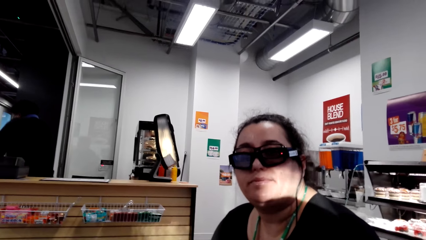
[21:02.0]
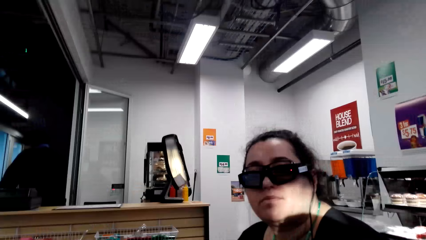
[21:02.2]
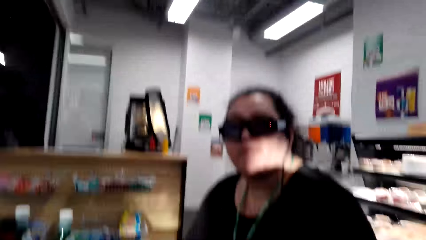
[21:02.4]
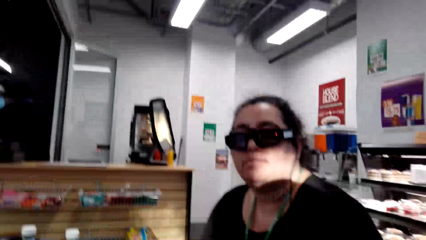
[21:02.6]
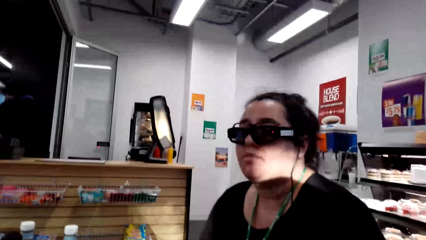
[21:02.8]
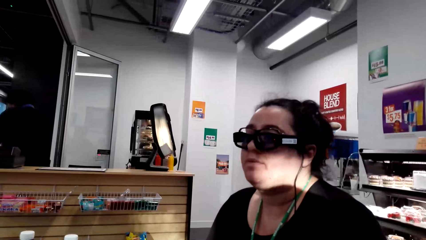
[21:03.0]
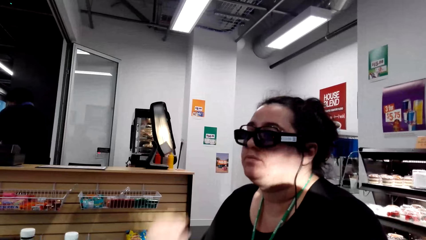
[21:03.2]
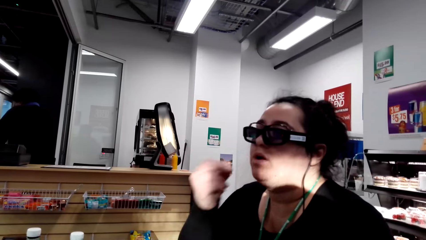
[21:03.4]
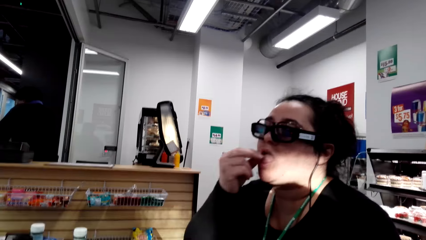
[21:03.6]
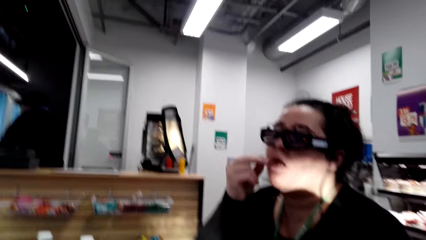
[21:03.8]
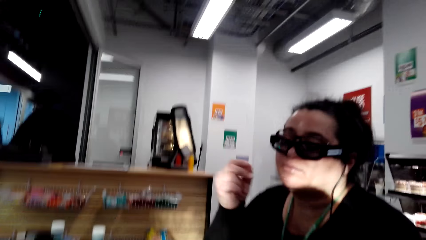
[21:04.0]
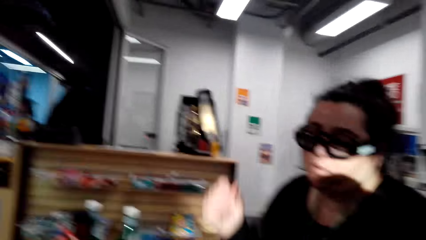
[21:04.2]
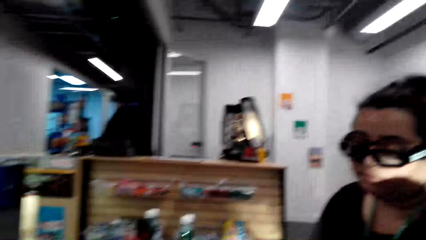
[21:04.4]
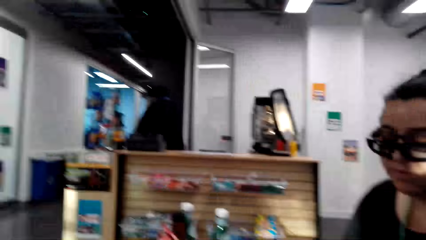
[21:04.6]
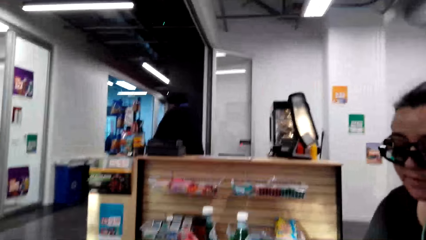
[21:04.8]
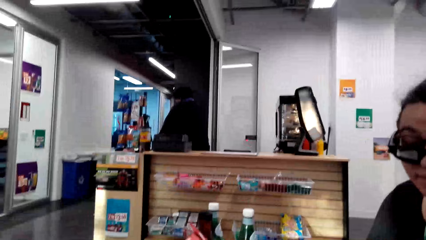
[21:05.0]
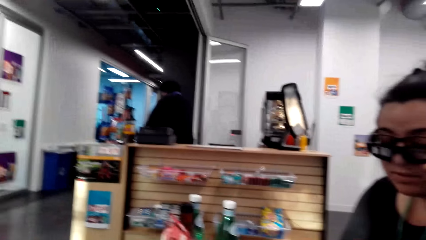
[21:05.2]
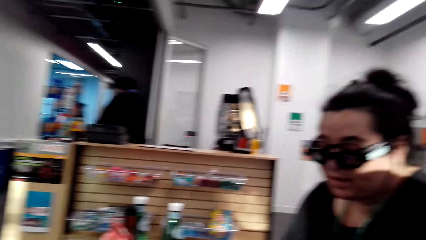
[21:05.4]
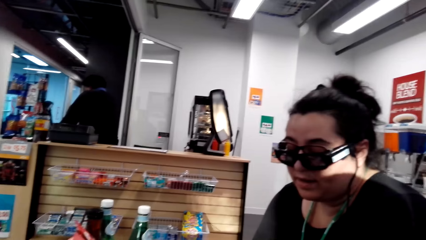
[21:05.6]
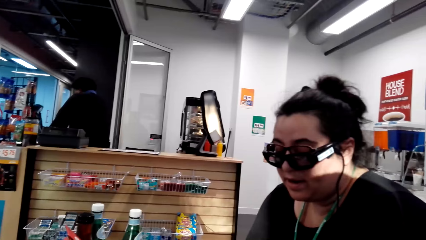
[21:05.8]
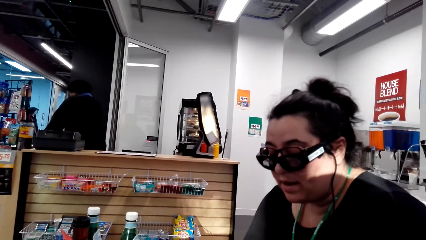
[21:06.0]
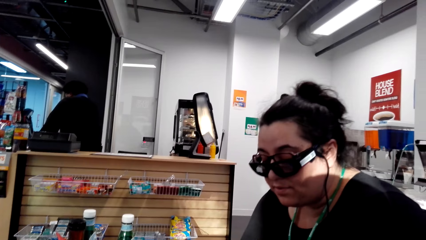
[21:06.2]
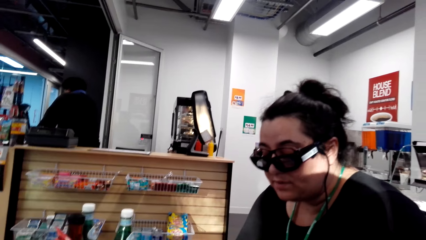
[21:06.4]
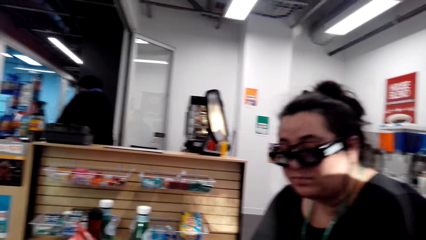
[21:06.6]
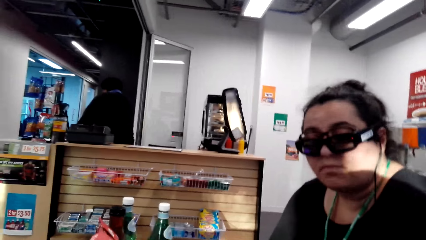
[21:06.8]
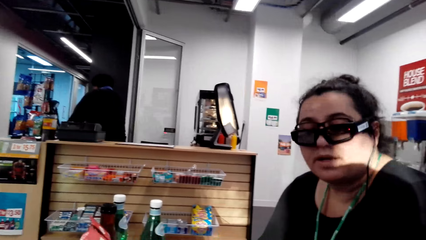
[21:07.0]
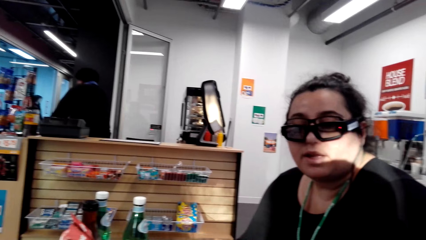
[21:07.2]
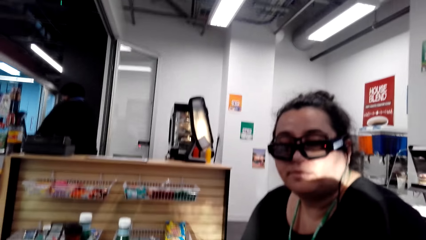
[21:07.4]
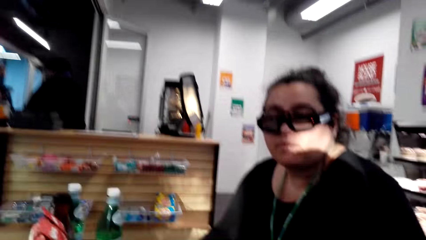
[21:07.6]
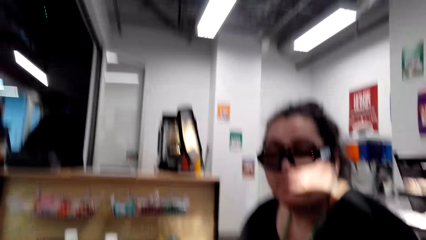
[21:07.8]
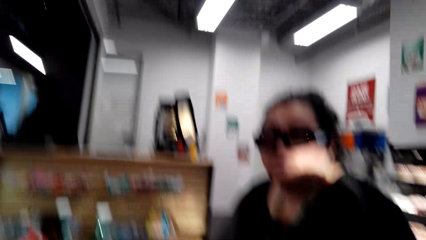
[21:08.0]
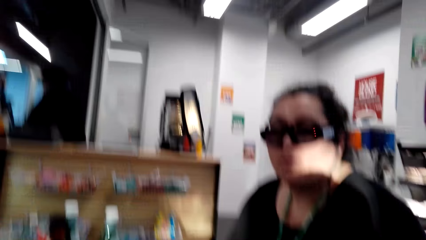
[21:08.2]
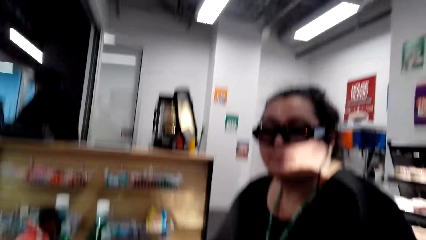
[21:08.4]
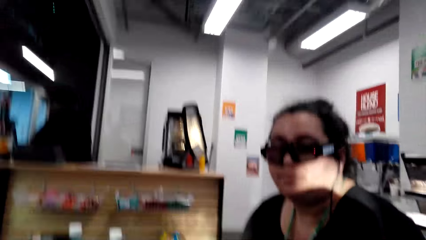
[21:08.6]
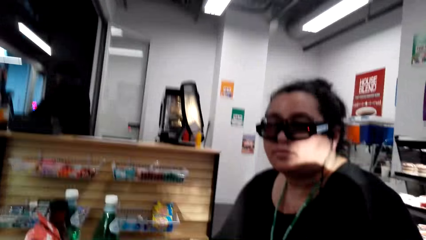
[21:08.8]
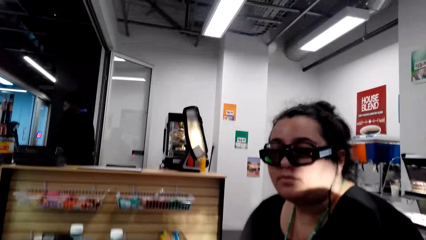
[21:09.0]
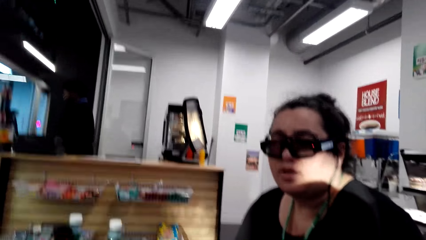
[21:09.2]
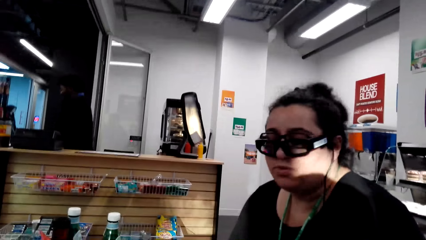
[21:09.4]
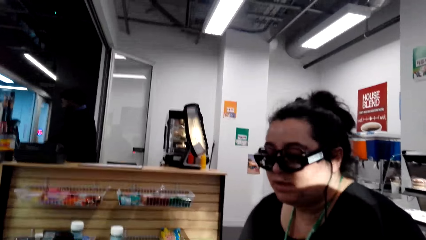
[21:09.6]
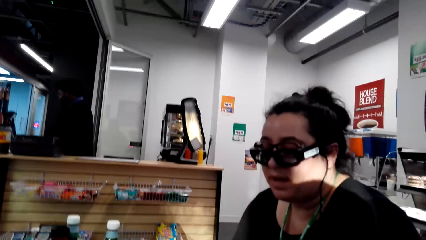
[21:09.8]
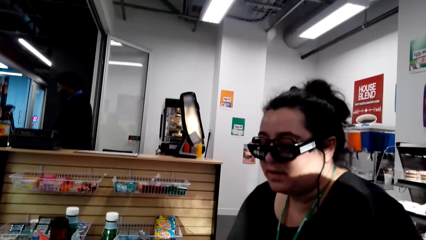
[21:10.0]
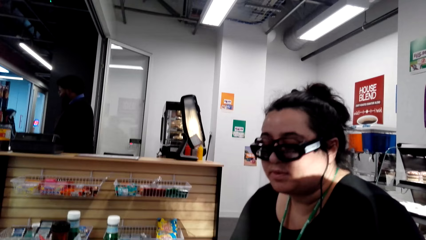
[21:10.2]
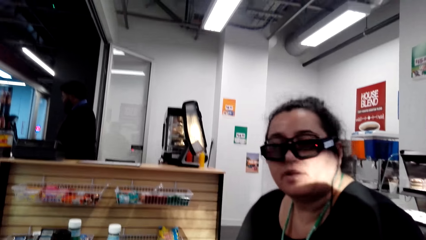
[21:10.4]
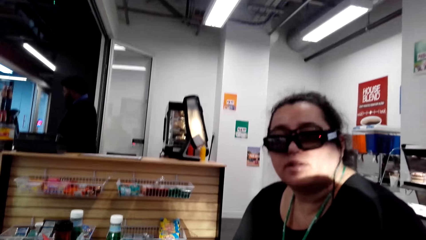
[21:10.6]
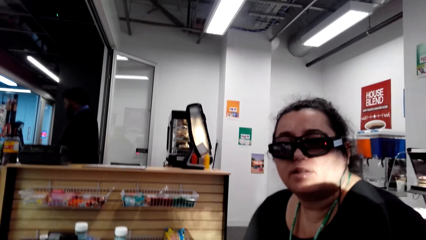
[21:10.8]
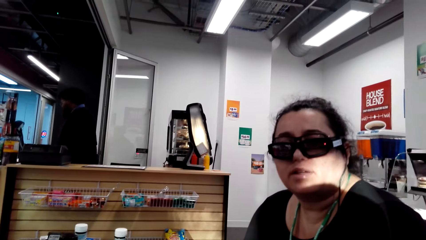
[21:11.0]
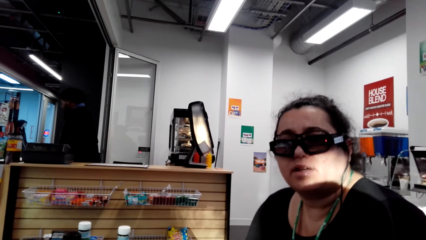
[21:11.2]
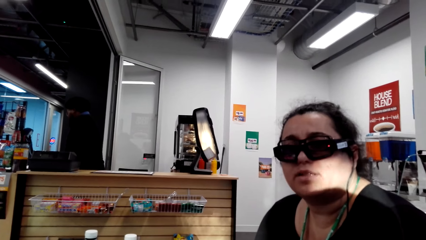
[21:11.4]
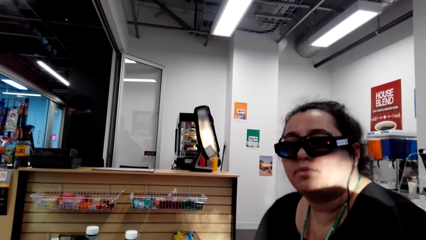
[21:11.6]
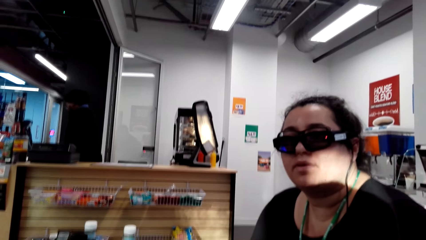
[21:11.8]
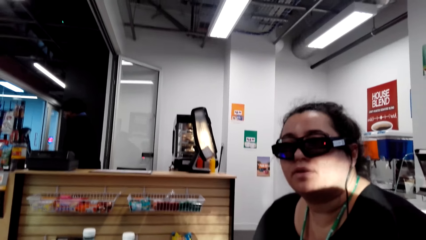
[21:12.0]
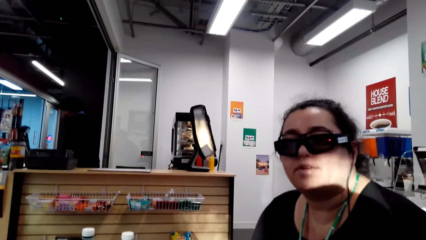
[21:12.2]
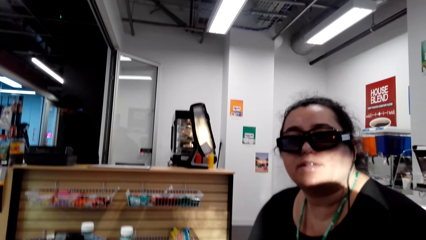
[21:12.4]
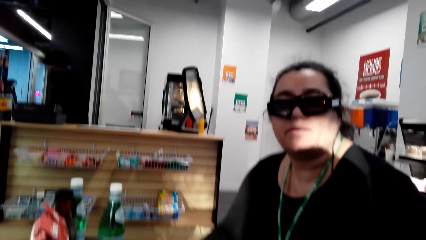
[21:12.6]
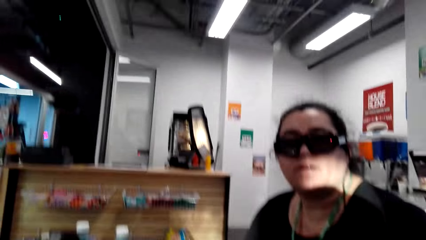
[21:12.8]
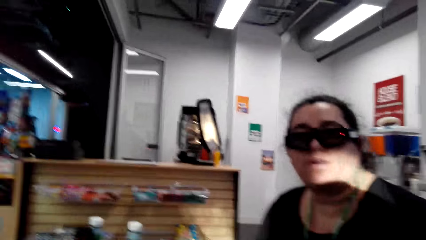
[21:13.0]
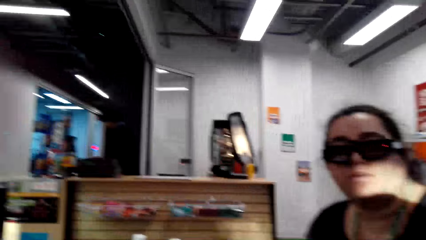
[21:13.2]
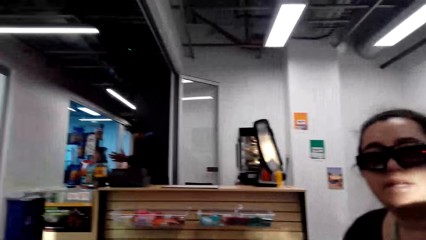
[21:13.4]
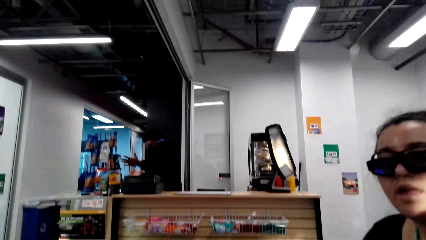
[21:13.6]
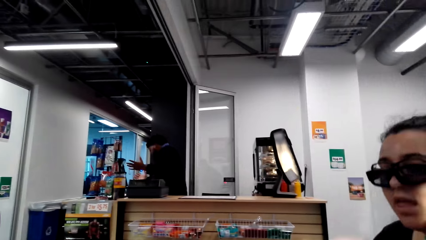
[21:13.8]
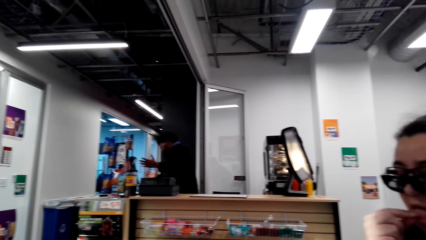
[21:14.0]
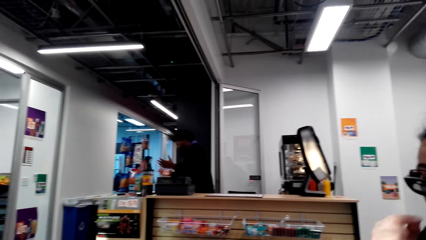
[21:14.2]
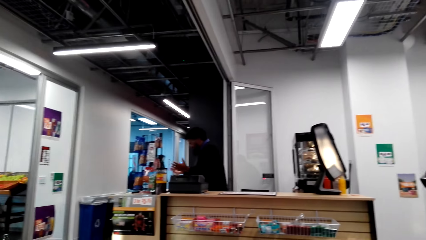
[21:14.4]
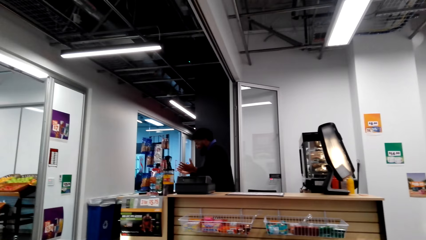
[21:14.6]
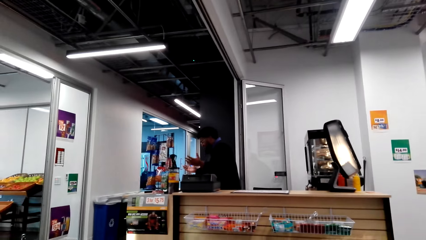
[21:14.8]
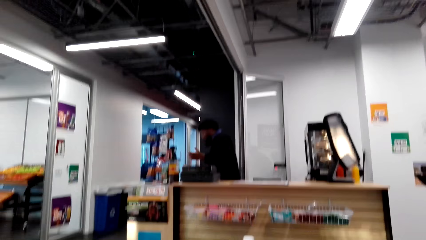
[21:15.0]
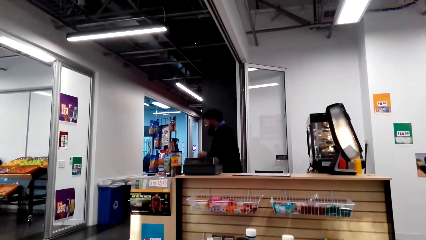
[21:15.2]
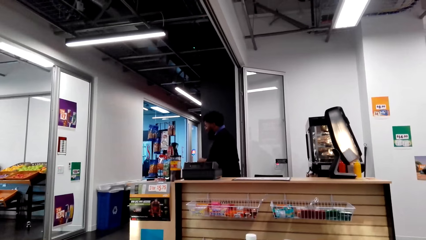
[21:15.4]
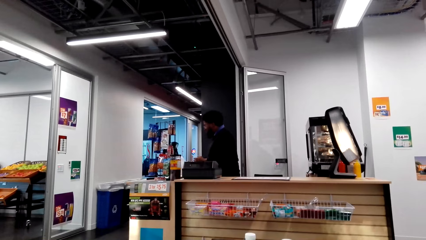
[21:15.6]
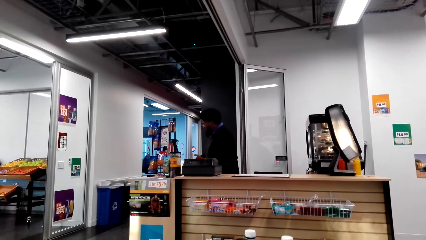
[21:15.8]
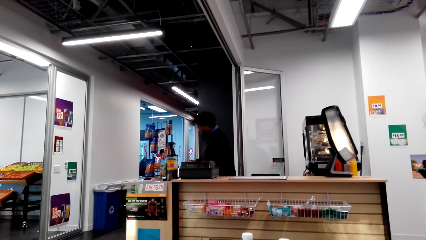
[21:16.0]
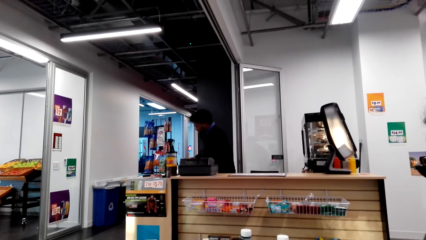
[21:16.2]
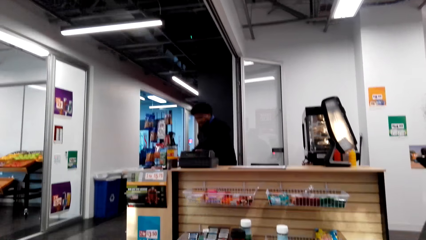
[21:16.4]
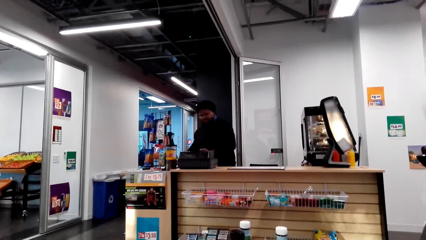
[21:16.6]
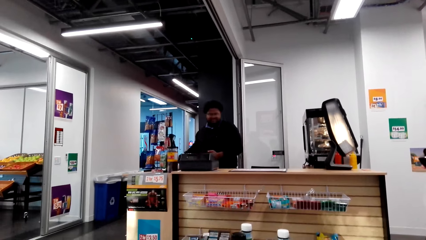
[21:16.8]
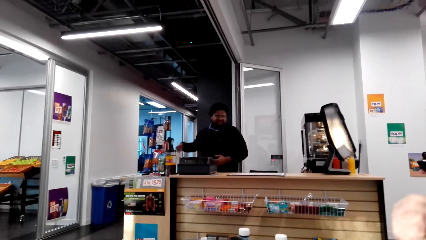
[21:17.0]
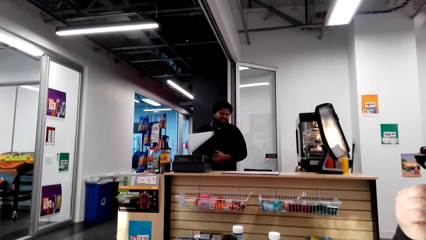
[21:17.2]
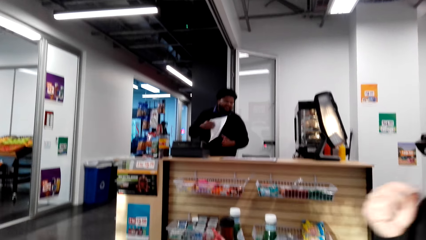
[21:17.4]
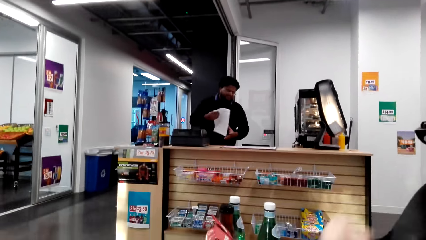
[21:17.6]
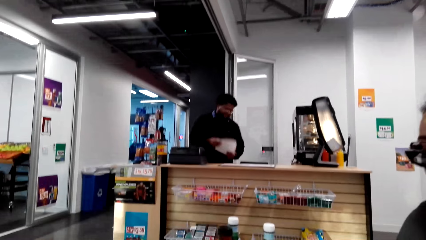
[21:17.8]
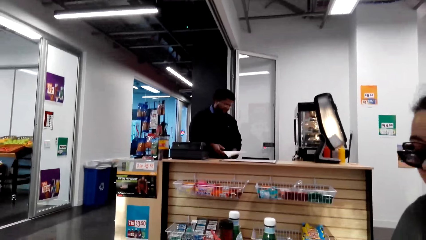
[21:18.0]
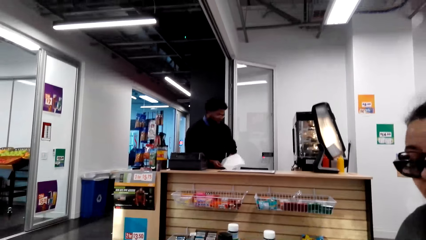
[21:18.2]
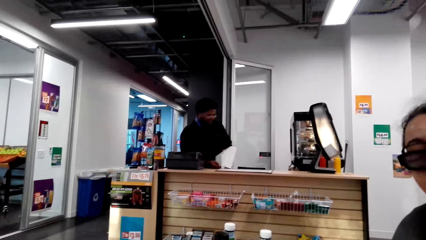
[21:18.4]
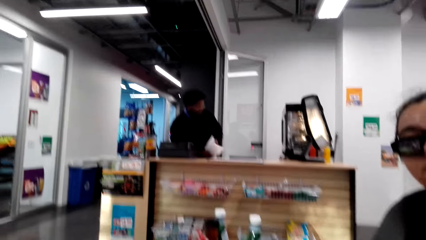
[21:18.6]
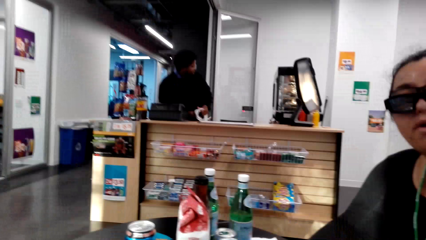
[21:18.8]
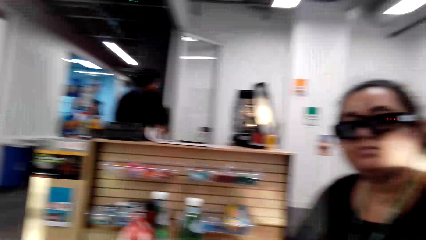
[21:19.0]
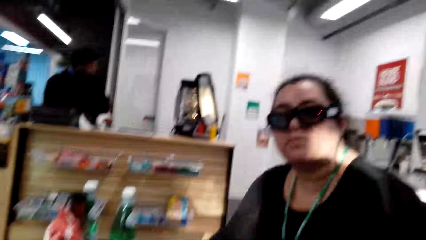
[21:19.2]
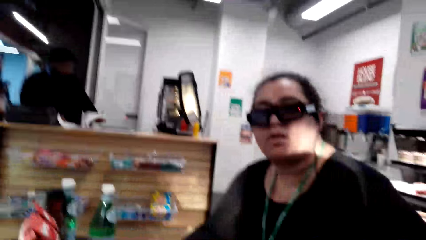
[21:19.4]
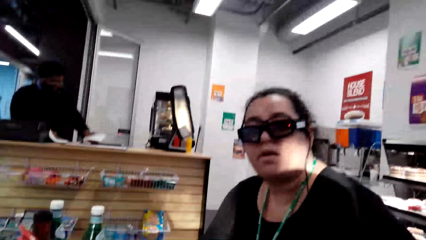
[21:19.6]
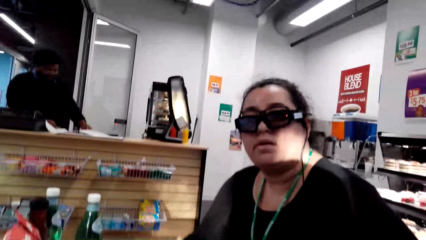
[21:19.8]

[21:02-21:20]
A woman takes a bite. The camera wearer looks at the woman. A man moves hands. The woman takes a bite. The man holds a paper with hands.
